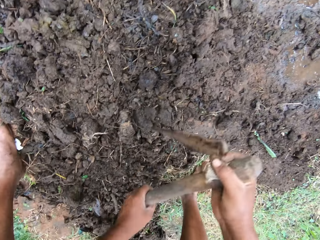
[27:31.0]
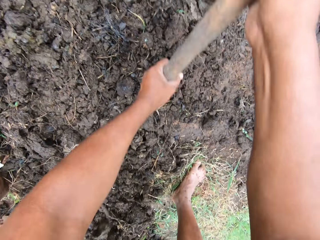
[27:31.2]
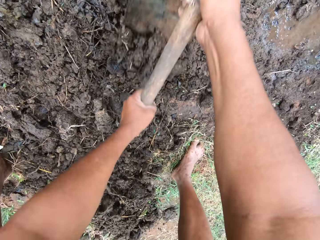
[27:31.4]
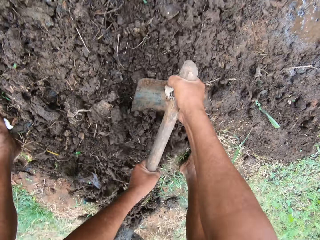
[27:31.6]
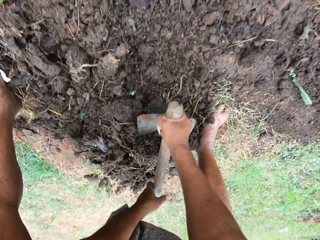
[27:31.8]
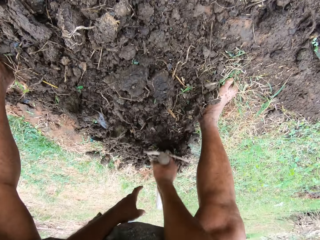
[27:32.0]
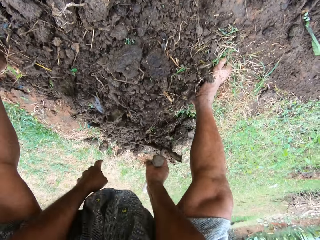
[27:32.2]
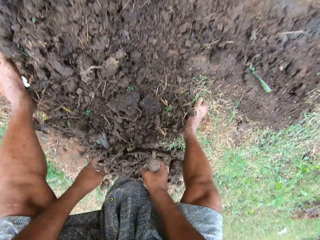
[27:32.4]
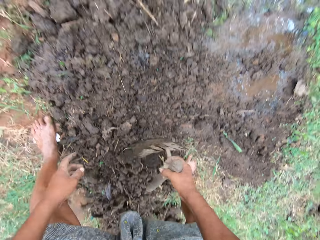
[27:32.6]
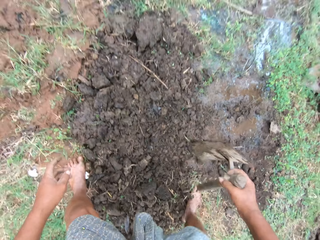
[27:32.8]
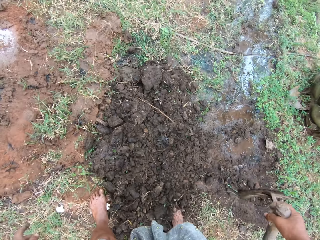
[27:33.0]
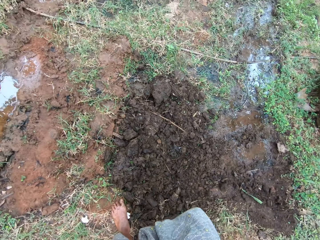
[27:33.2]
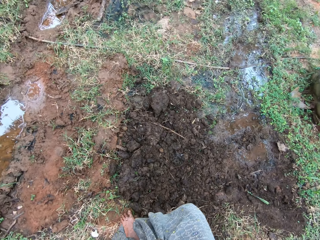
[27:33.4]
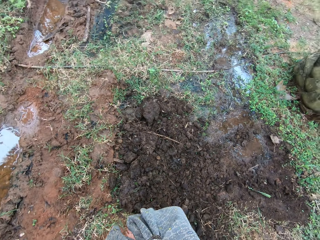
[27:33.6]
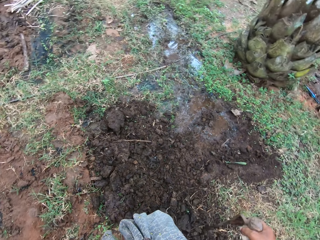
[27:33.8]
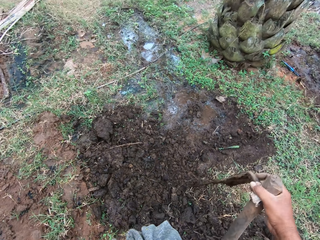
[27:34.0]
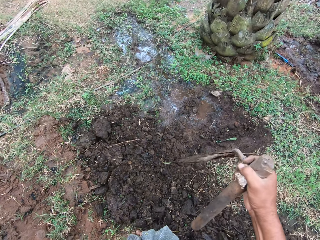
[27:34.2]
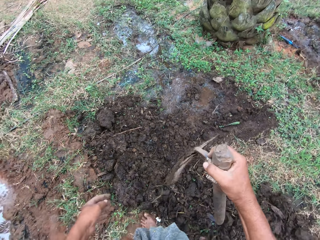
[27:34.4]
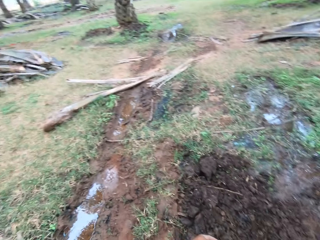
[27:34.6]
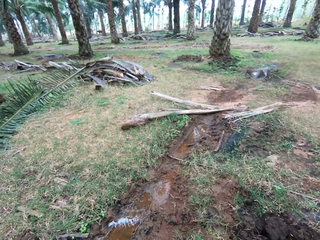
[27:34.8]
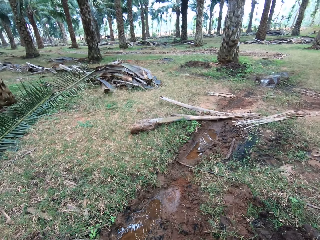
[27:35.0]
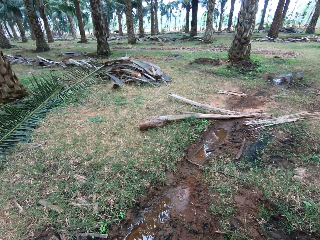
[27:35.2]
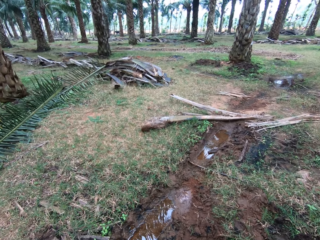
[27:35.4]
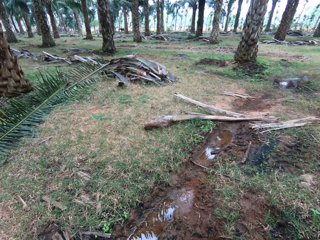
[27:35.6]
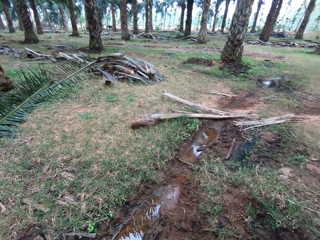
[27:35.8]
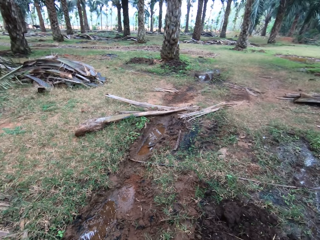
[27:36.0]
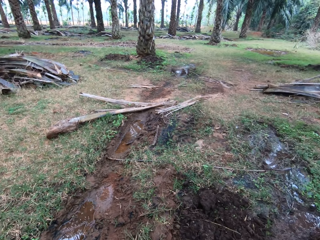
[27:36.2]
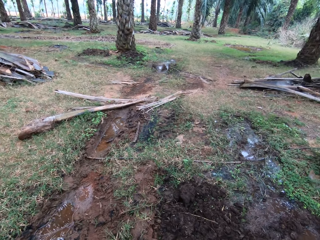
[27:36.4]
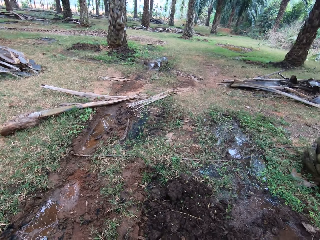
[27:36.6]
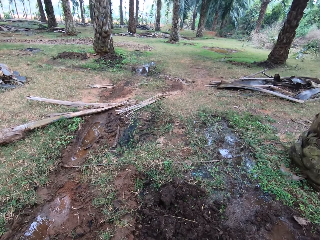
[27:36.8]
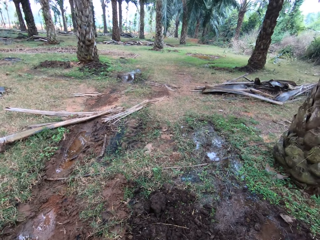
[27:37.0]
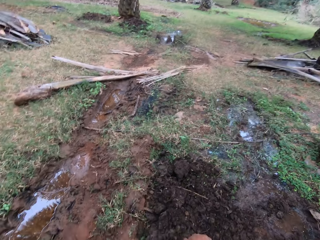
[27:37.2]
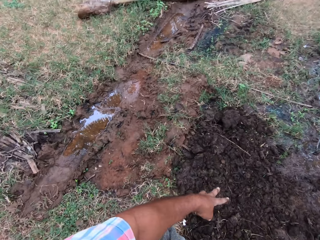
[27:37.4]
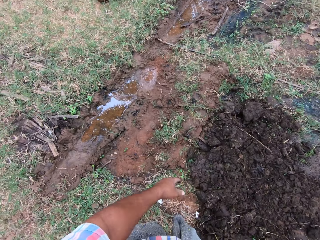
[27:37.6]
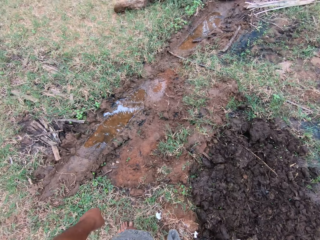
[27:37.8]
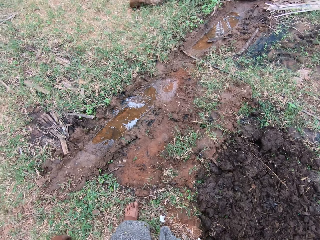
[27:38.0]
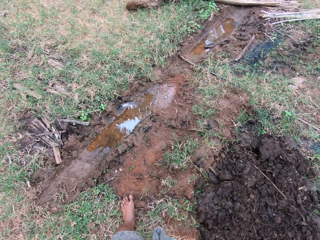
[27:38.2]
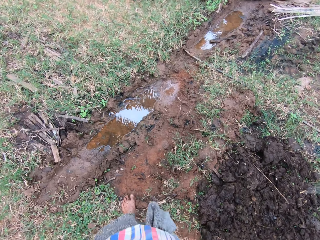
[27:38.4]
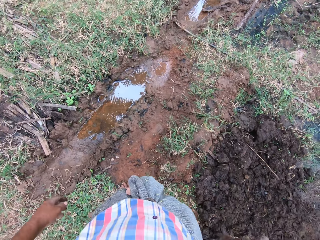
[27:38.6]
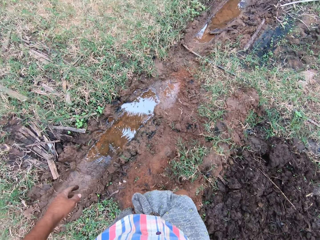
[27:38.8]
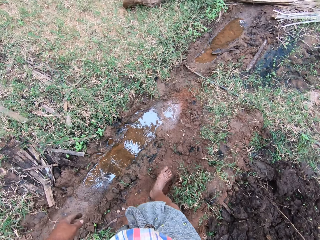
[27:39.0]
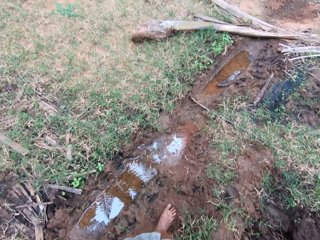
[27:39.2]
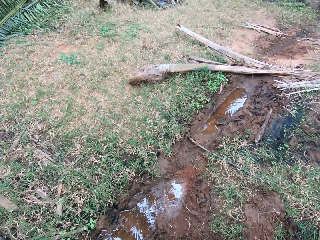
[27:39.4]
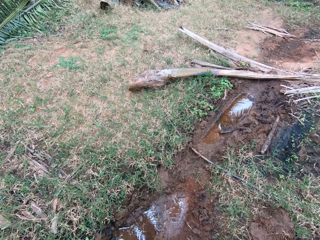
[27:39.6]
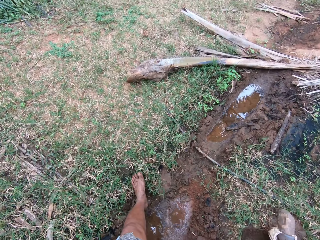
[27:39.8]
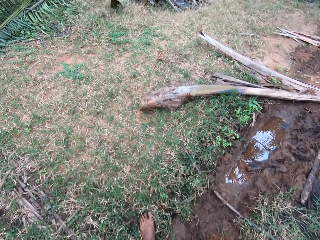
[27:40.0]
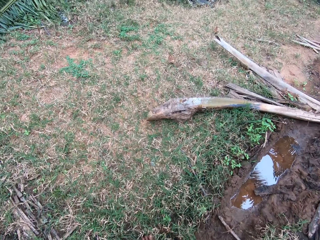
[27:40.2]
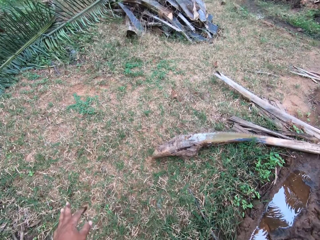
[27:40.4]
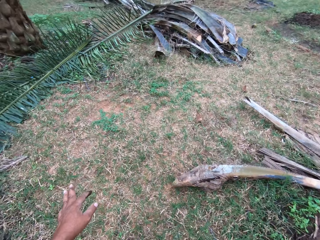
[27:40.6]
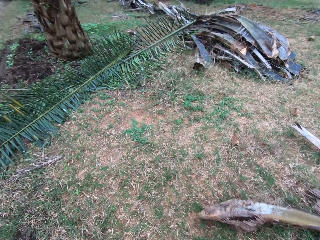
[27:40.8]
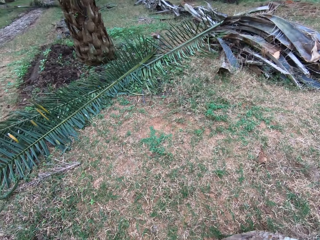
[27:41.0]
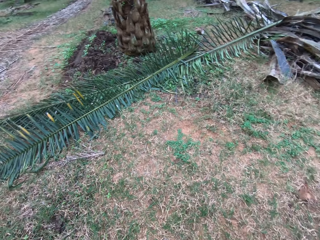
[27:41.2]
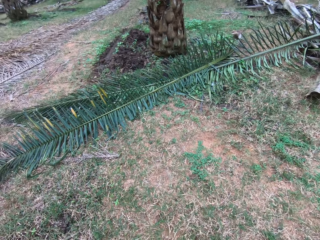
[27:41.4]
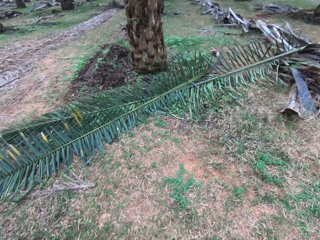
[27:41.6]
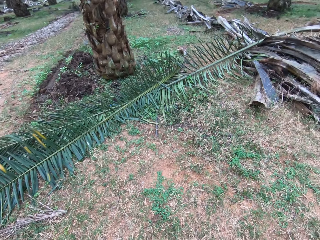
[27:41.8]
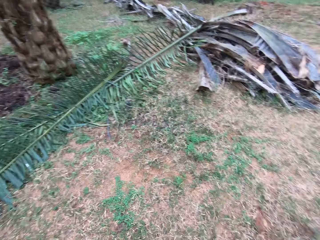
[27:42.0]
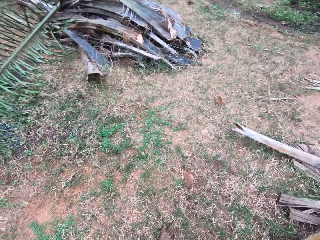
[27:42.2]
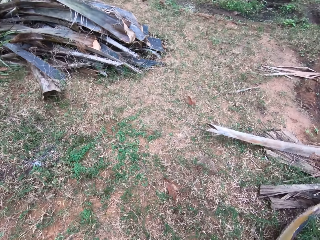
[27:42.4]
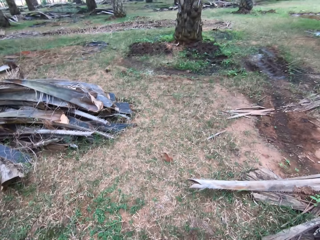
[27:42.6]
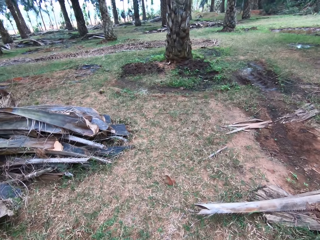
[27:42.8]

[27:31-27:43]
The camera wearer removes soil from the blade of the hoe. They look around the field. They walk around the field. They walk to another portion of the farmland.

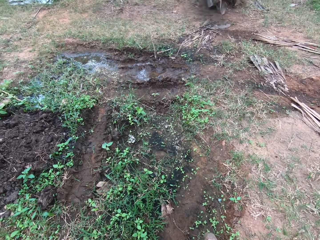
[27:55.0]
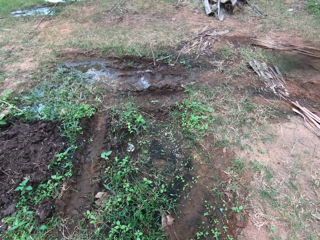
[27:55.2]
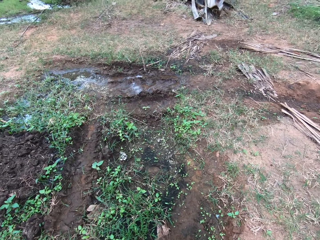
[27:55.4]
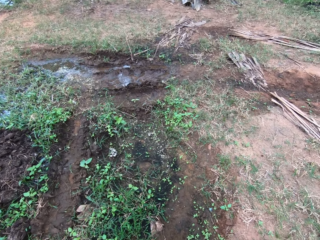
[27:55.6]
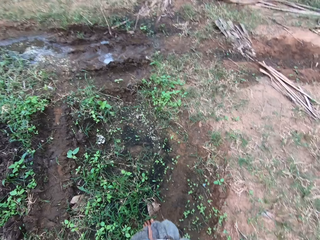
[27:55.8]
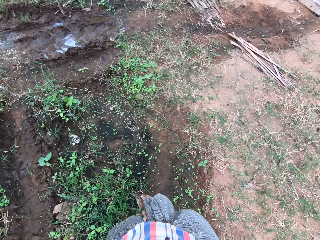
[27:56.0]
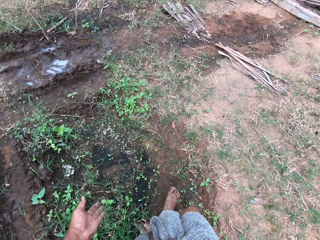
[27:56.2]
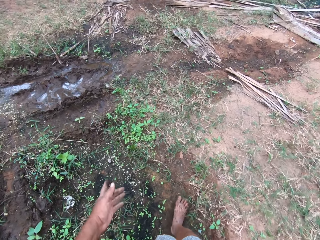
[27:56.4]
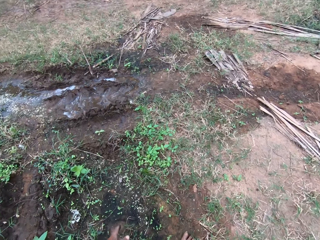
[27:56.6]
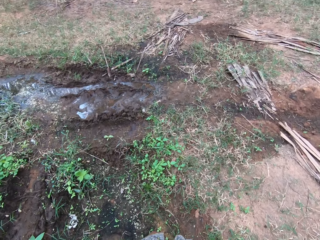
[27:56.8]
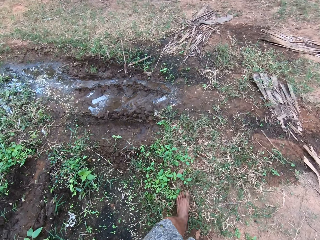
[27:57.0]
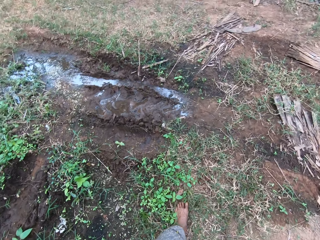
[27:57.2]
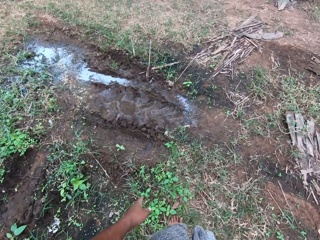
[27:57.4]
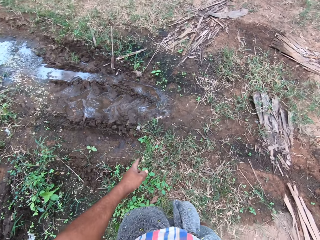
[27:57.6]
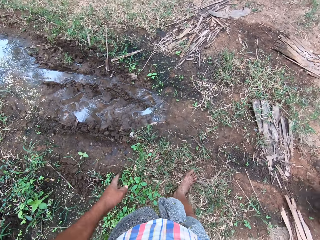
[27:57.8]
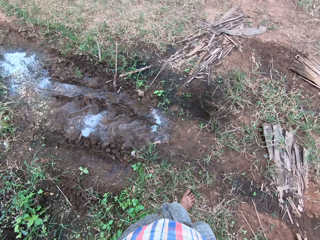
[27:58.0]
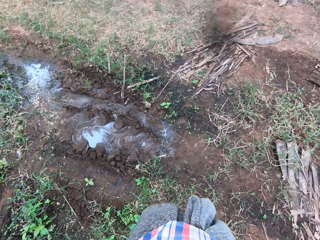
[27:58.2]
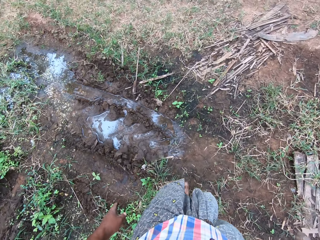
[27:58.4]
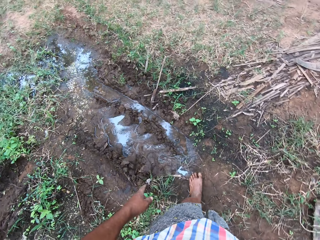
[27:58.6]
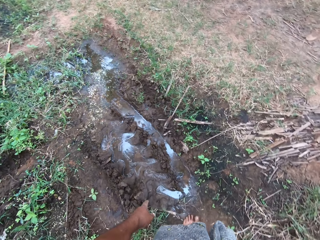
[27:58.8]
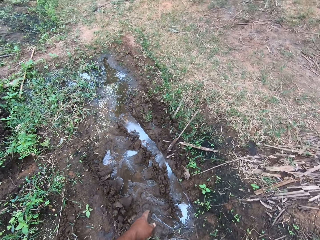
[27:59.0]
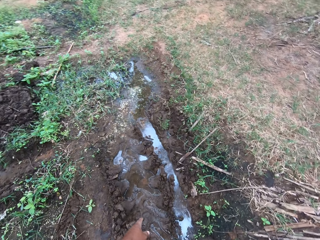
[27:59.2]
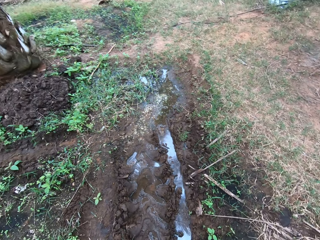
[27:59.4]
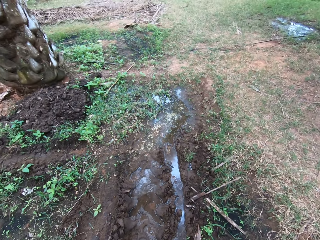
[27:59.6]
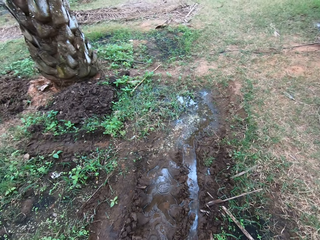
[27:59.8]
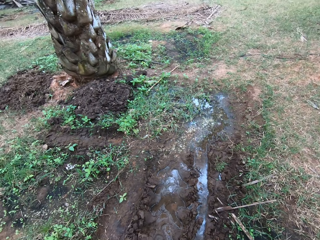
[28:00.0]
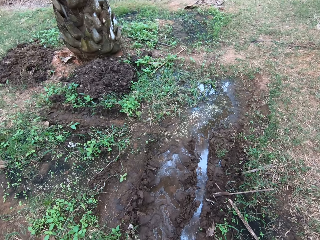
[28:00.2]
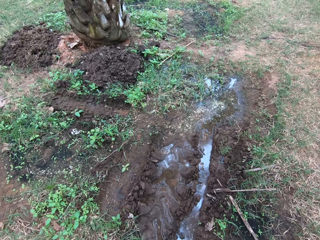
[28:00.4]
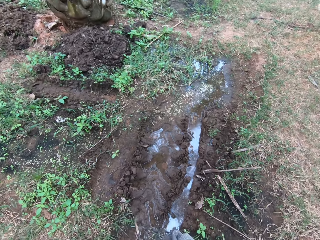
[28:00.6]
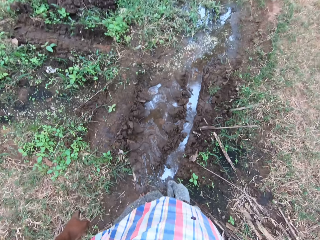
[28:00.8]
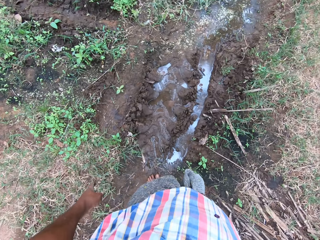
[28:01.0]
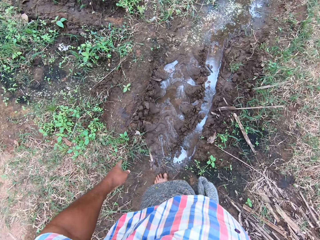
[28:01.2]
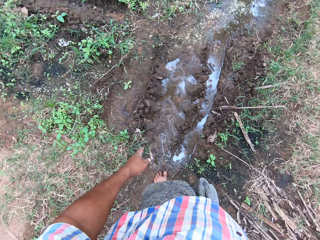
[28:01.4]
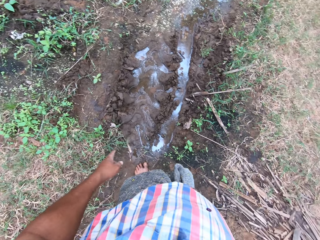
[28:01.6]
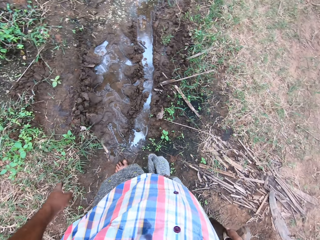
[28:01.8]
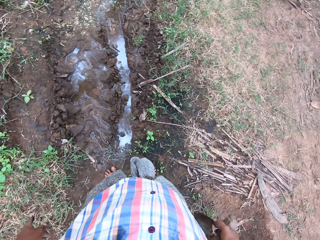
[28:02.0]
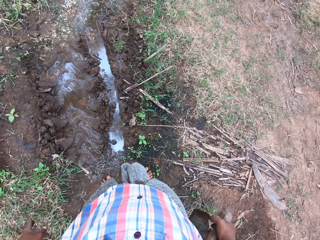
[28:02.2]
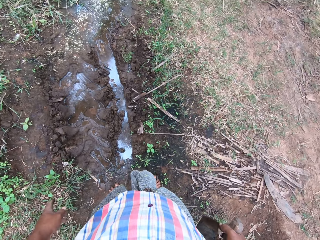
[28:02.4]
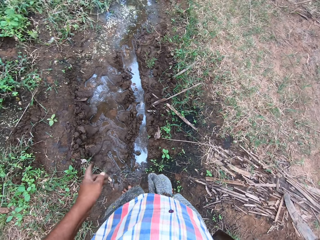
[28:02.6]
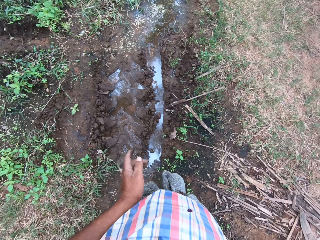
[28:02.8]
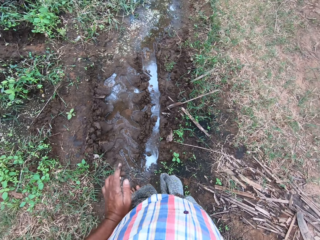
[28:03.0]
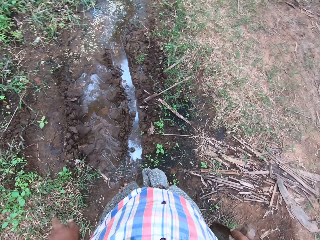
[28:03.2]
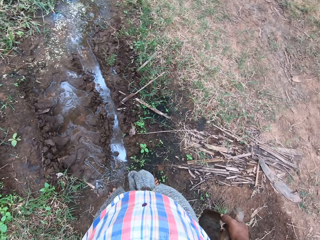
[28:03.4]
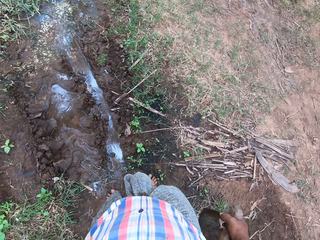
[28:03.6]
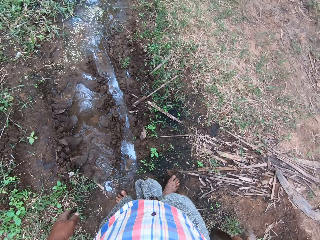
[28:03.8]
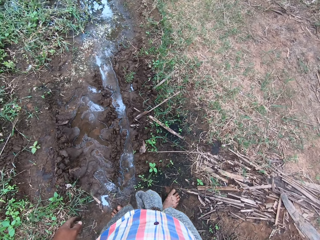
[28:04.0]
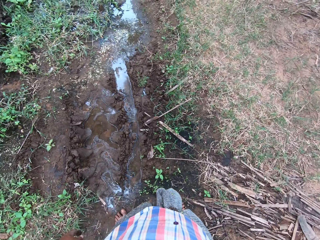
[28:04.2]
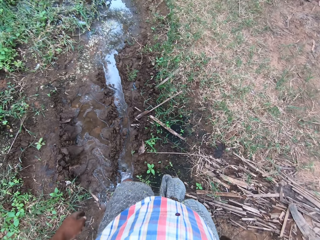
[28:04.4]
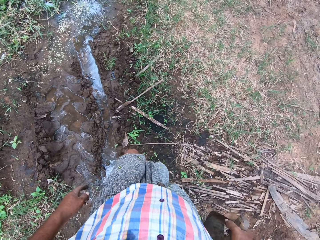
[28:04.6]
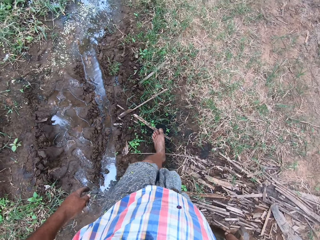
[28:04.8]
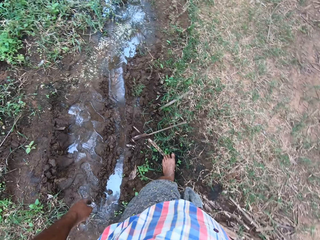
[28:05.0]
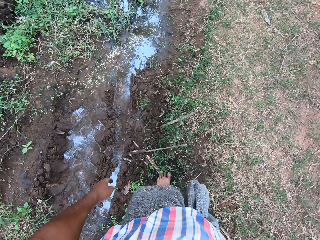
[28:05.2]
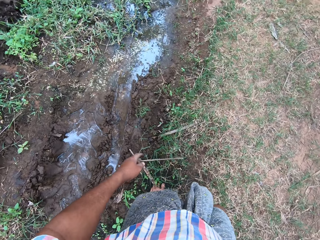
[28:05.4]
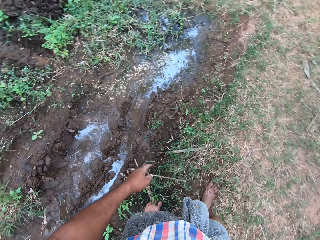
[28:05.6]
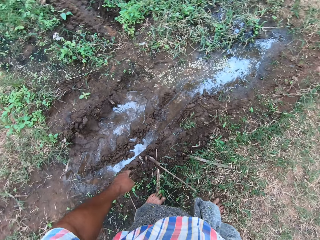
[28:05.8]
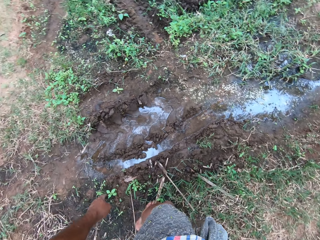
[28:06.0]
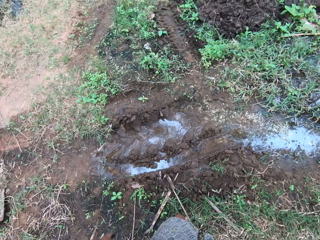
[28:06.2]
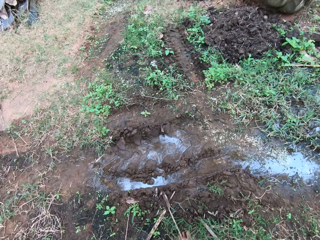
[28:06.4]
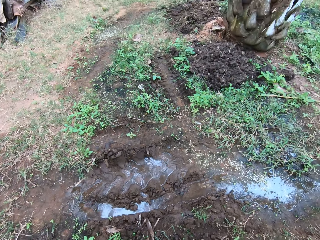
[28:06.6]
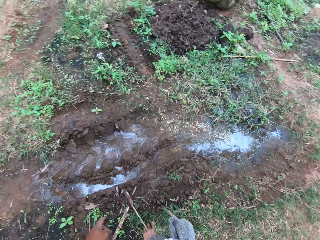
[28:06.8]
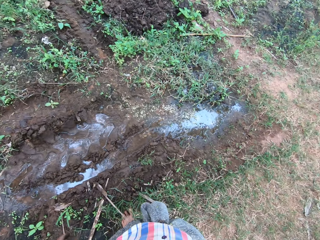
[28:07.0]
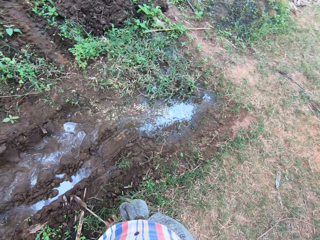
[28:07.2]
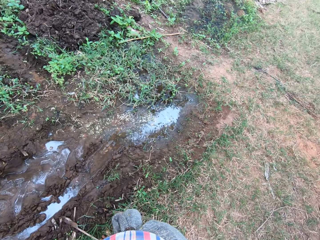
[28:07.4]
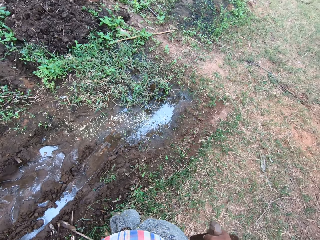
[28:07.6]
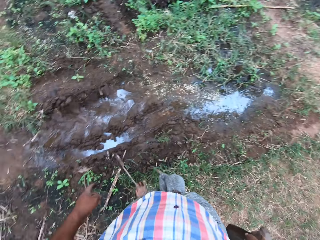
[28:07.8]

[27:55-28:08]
The camera wearer walks backwards a bit. He wipes his hand on his cloth.
